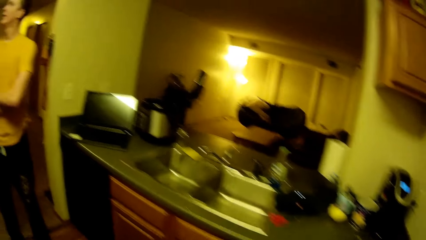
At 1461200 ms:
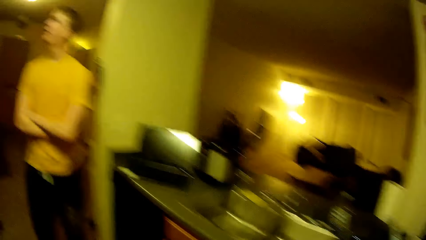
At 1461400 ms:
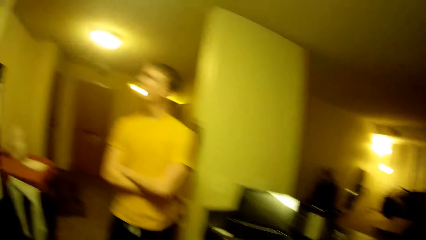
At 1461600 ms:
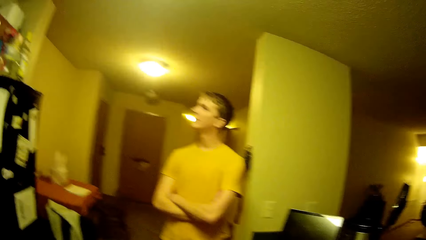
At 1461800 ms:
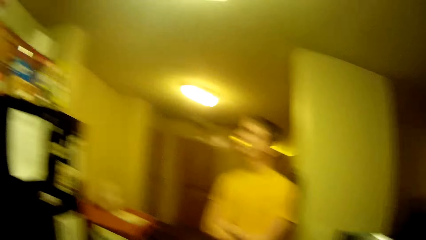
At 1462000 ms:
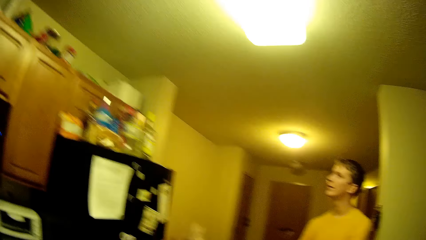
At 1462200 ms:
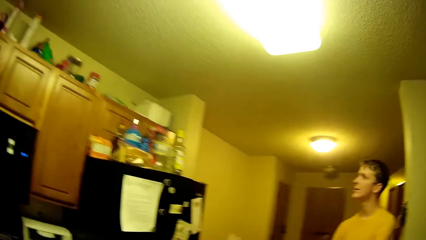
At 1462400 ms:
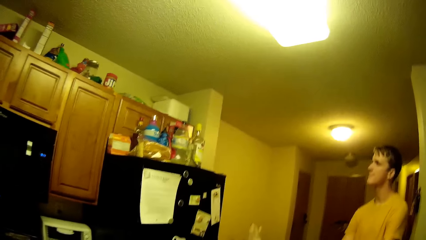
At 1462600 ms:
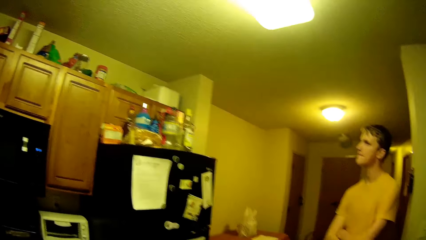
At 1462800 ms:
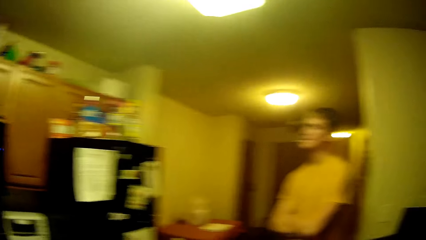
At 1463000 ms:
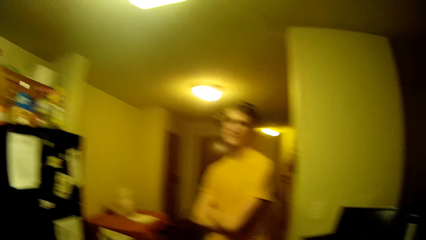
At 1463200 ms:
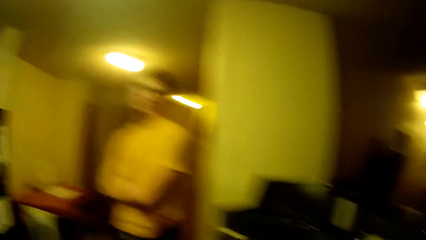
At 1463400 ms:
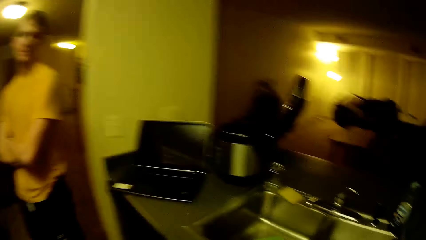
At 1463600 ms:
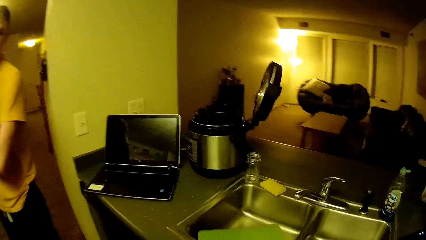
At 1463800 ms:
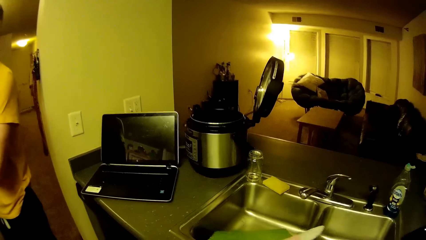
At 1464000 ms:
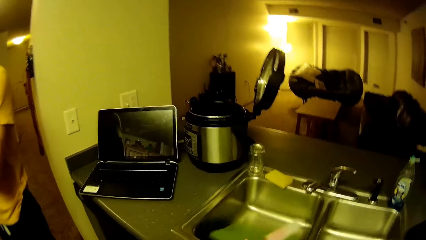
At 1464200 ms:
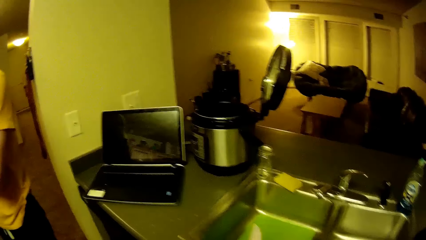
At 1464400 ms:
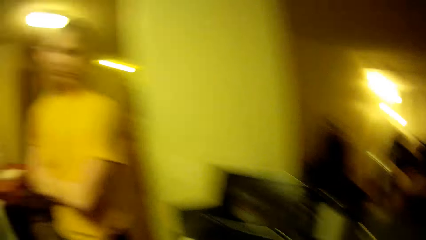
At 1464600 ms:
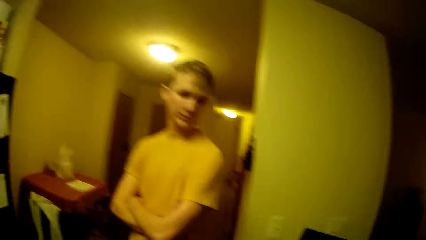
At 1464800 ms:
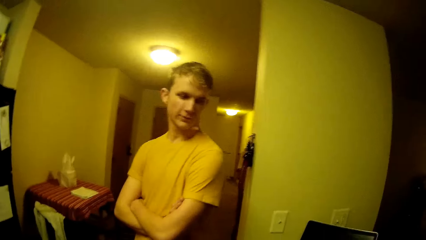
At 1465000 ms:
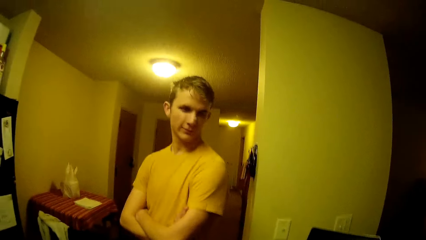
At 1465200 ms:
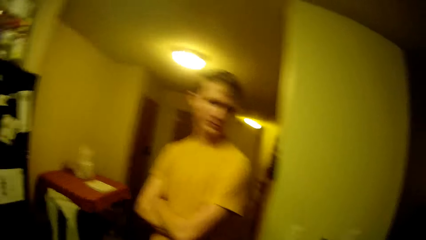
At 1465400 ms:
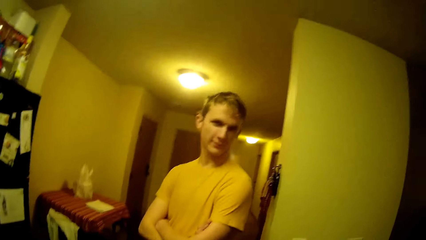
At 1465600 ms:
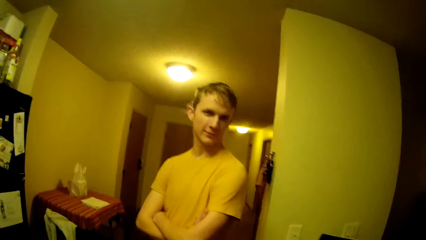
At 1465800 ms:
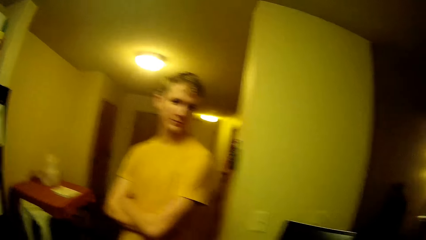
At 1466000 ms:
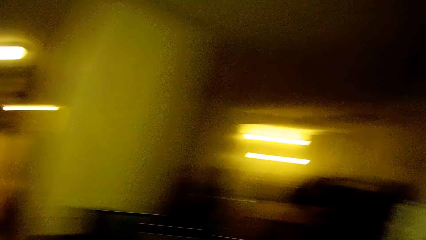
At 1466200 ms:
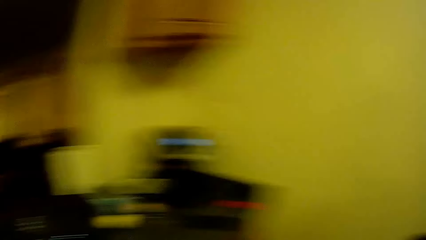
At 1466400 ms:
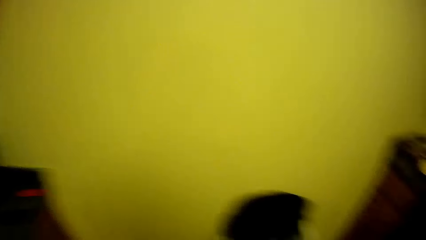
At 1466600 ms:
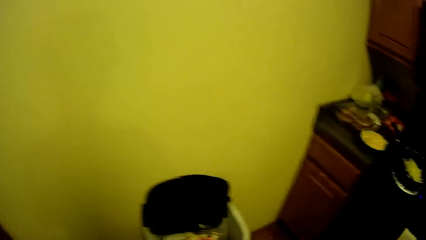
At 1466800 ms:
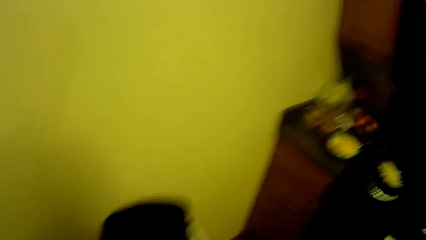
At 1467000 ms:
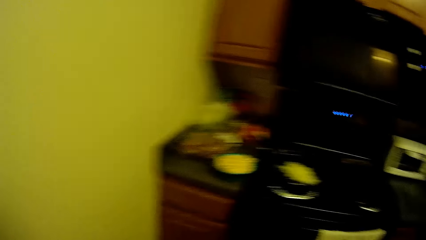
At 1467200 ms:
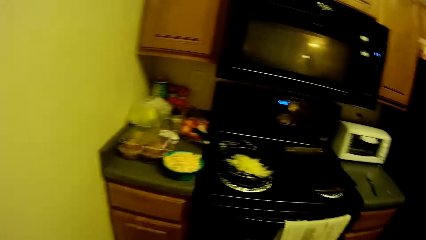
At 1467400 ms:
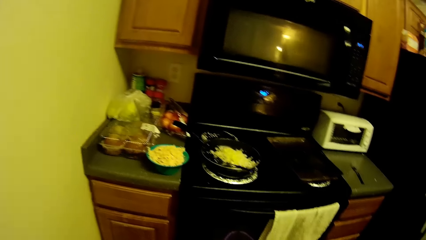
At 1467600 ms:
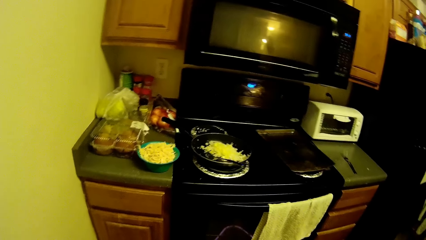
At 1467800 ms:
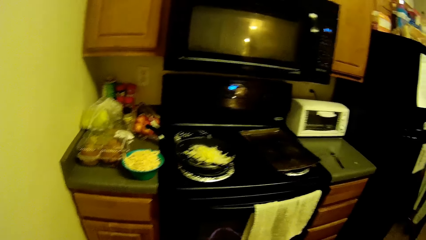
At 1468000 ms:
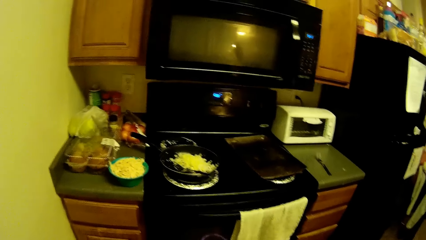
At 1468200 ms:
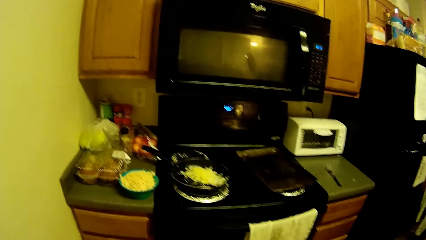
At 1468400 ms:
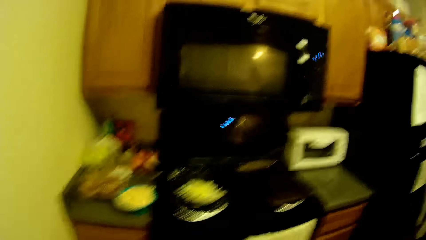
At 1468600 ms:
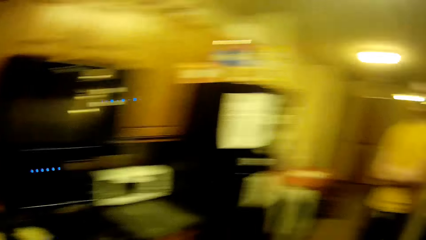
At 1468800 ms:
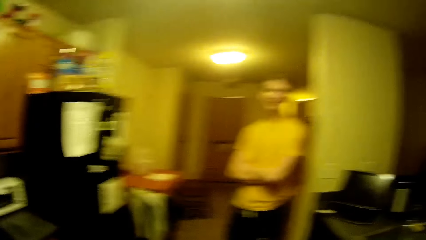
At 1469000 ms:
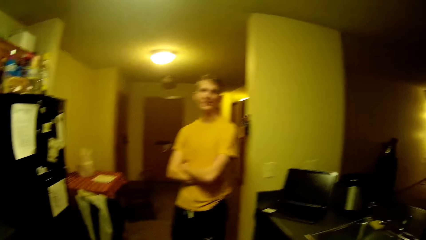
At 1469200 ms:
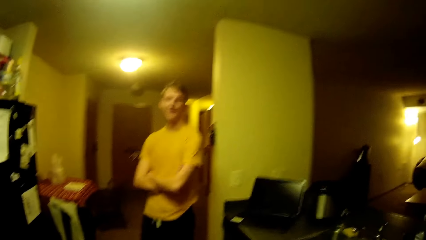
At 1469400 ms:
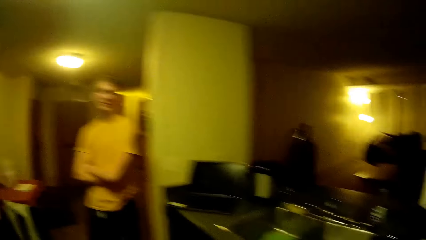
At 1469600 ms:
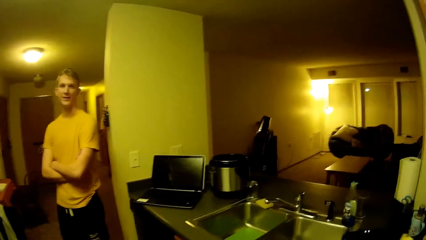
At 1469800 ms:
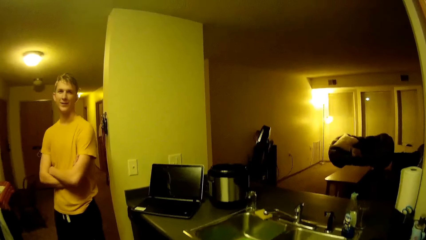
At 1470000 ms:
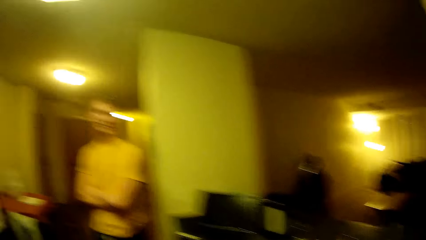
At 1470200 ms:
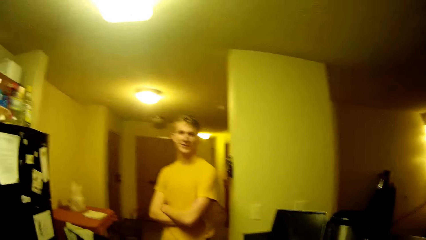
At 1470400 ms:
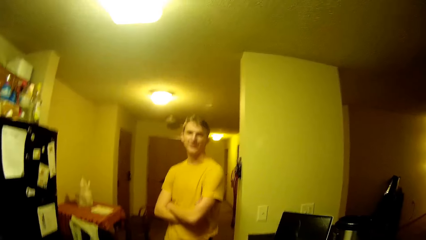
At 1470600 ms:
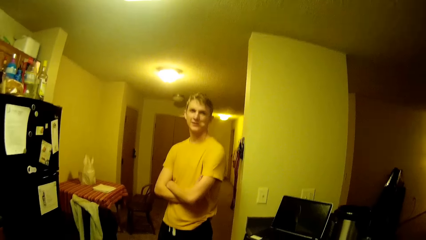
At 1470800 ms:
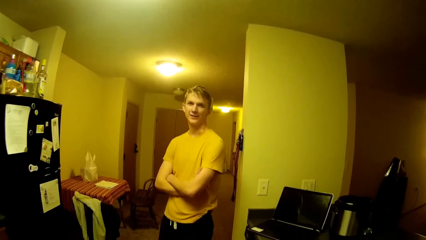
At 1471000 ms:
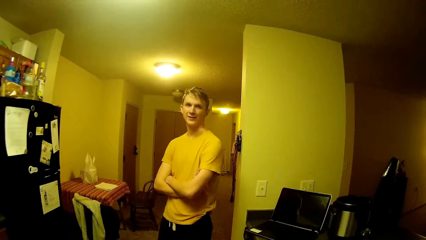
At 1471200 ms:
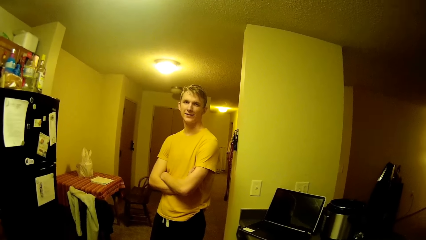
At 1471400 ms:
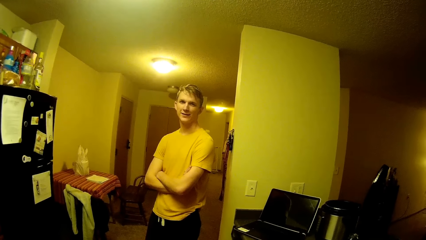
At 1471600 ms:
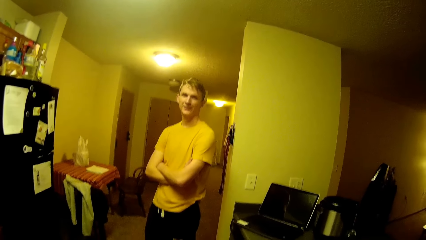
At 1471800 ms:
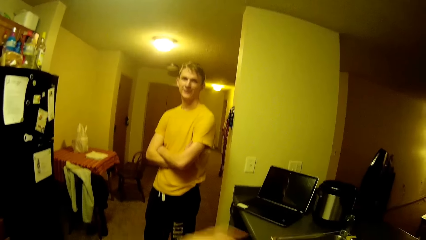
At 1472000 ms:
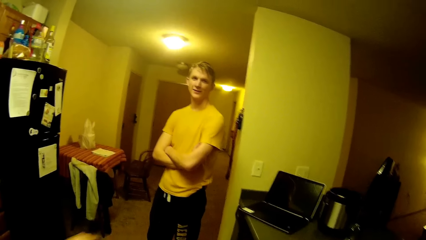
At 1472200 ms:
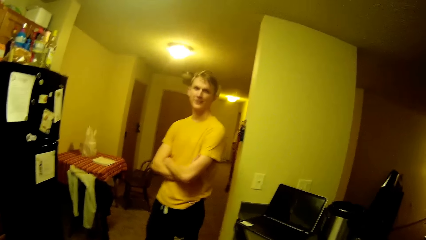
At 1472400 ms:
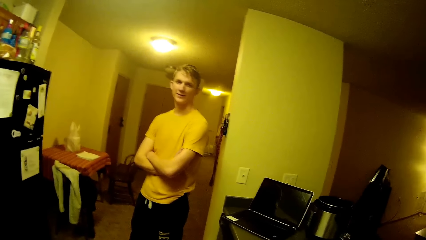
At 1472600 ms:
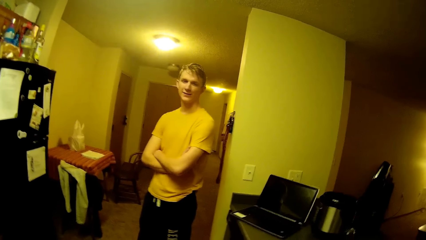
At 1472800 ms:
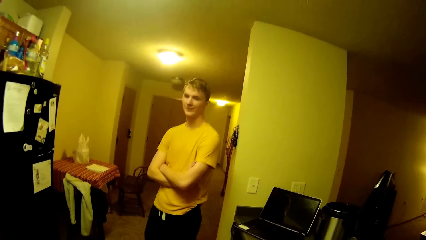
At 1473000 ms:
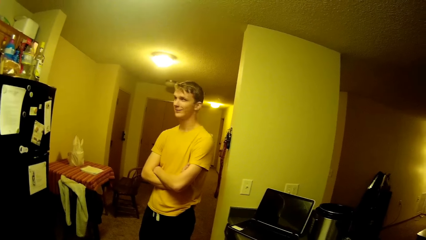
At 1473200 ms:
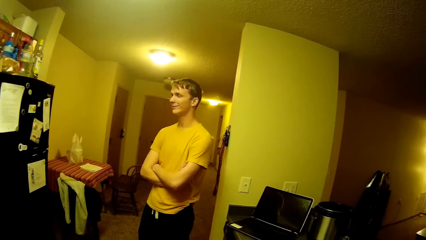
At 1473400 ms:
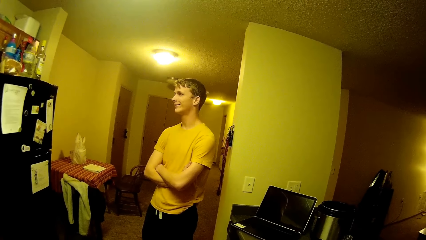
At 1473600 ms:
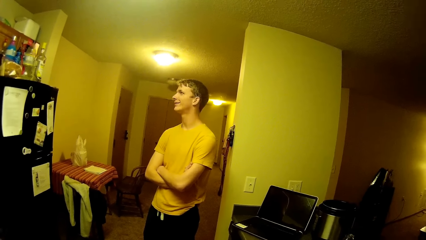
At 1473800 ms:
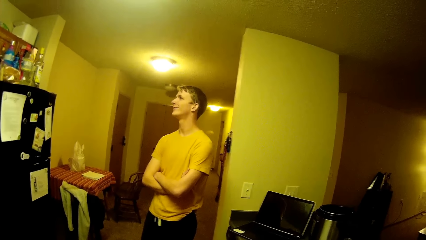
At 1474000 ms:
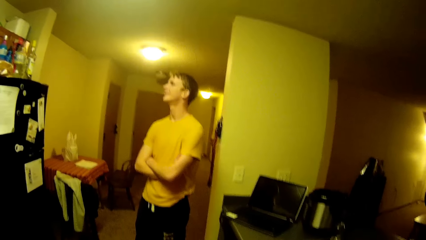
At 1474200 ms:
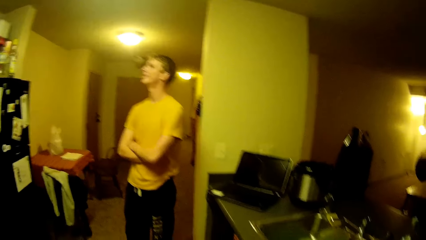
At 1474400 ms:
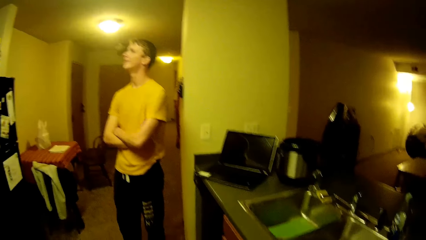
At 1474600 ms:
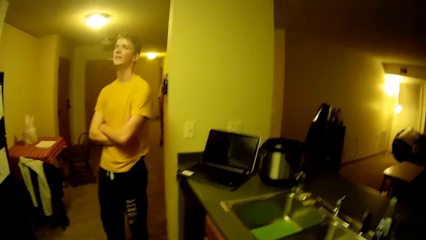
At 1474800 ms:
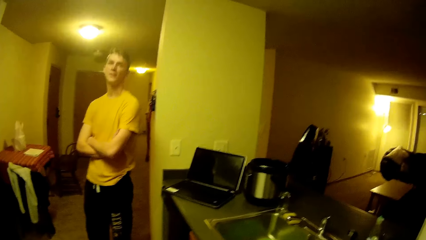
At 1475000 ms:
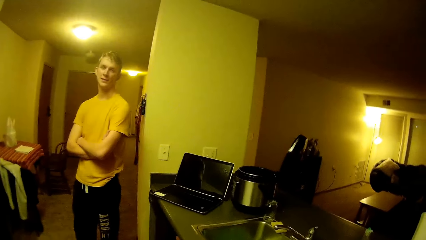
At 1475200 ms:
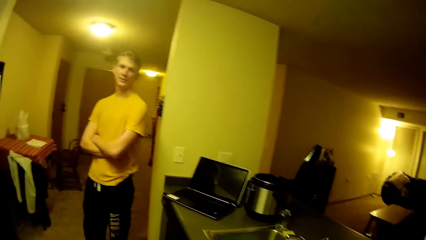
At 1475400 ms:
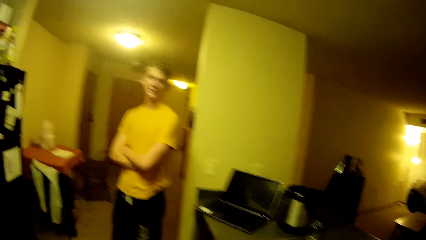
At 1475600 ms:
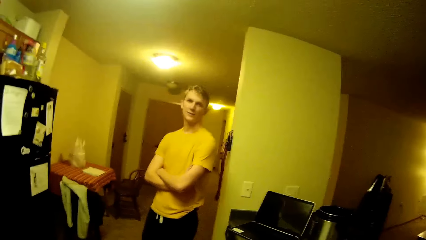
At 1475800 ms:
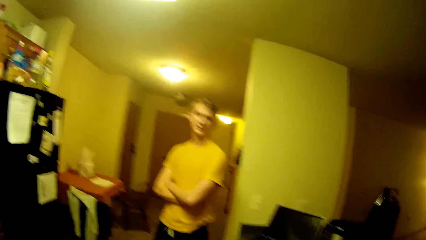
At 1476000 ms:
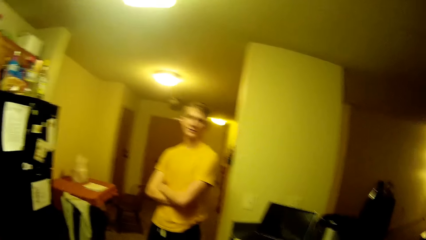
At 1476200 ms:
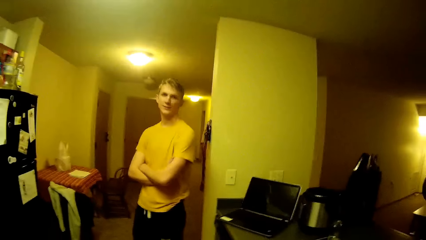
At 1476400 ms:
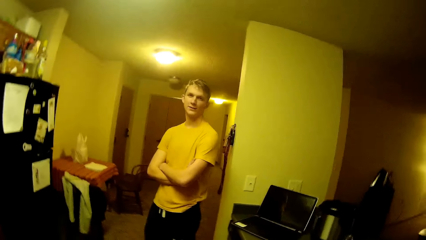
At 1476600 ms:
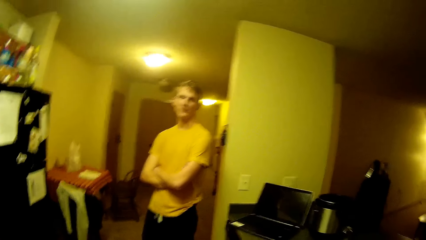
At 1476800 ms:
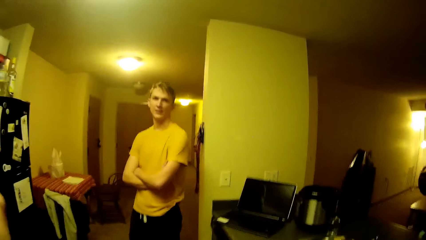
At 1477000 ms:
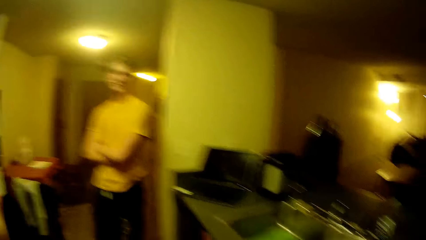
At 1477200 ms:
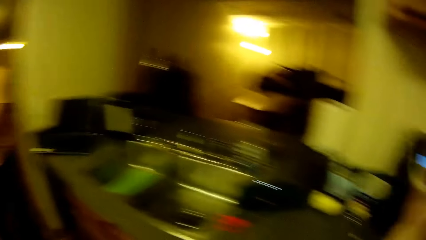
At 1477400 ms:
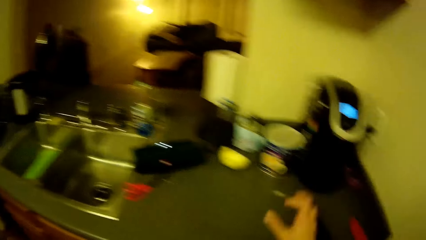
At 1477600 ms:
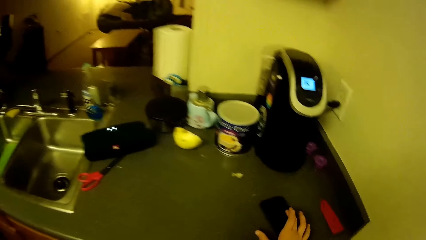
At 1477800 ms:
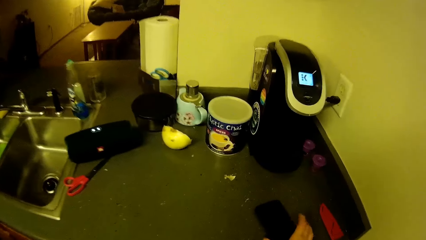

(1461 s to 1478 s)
A man looks up. The camera wearer interacts with the man. They put the cutting board in the sink. They look around. They move a hand. The man turns the head.
